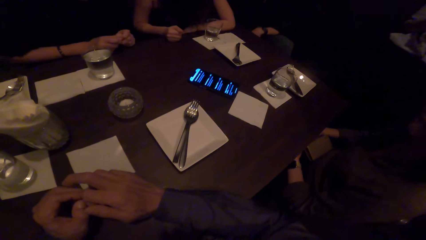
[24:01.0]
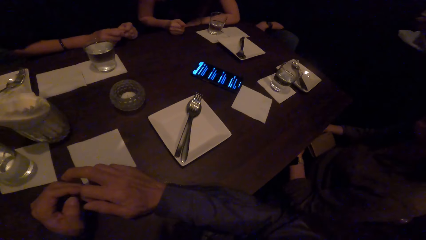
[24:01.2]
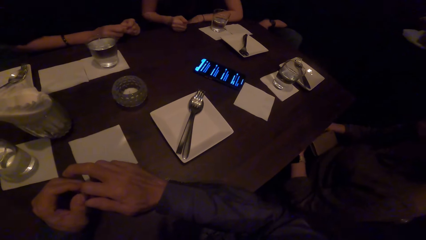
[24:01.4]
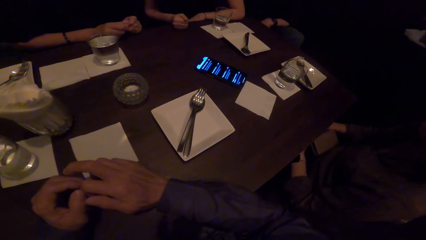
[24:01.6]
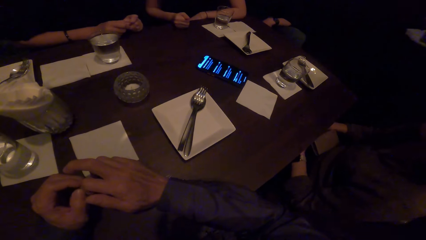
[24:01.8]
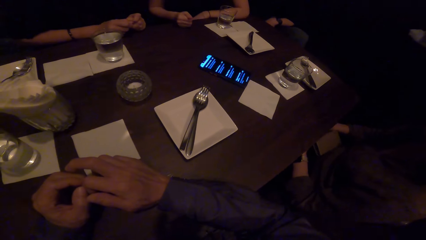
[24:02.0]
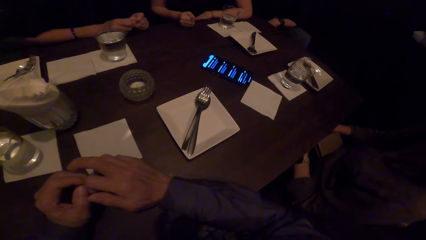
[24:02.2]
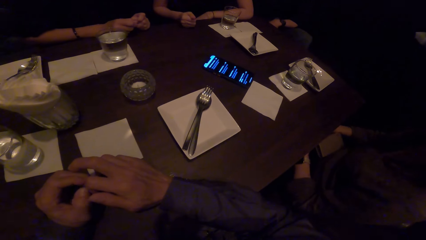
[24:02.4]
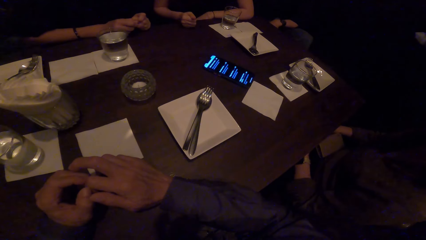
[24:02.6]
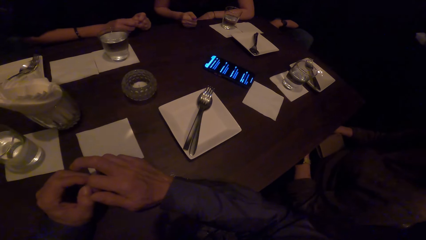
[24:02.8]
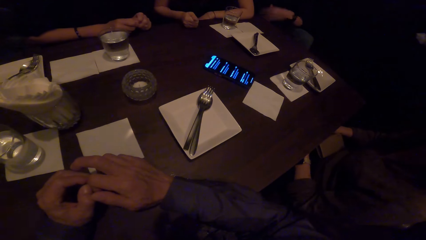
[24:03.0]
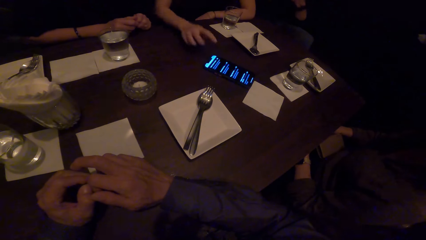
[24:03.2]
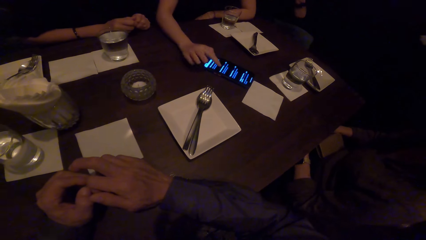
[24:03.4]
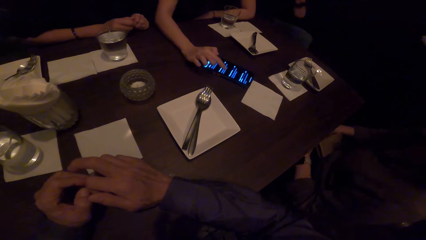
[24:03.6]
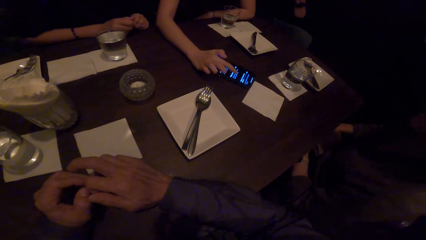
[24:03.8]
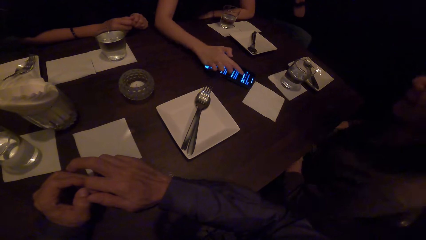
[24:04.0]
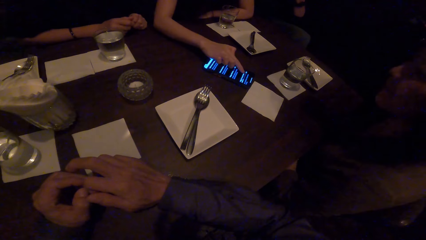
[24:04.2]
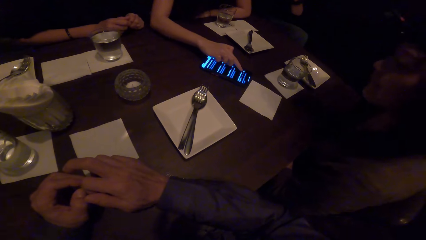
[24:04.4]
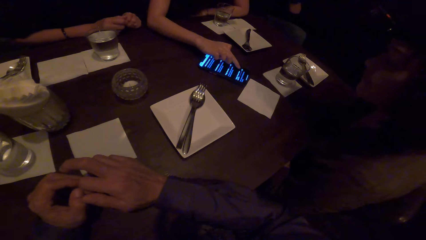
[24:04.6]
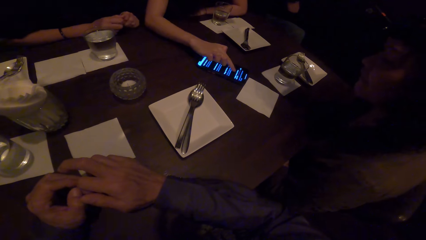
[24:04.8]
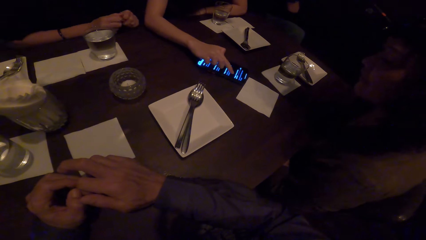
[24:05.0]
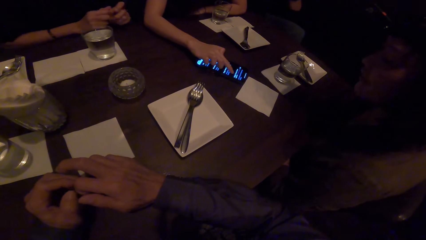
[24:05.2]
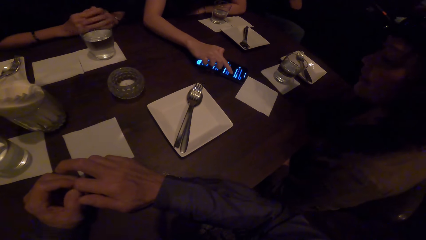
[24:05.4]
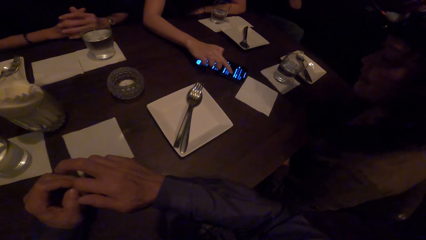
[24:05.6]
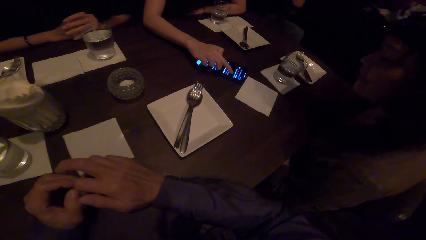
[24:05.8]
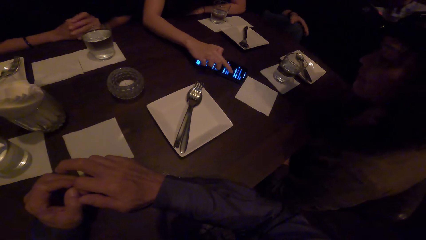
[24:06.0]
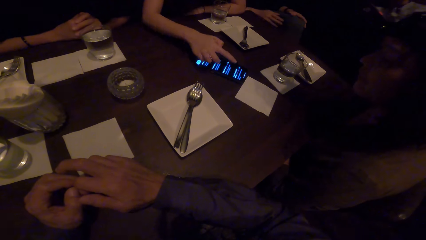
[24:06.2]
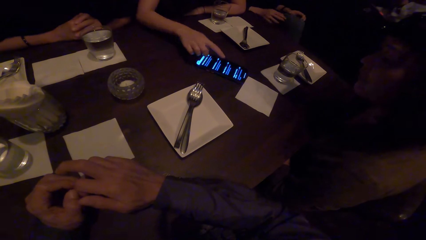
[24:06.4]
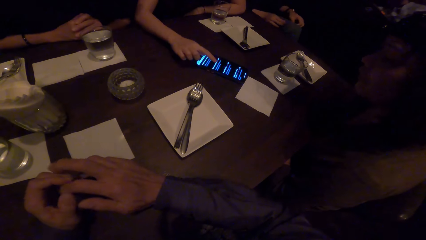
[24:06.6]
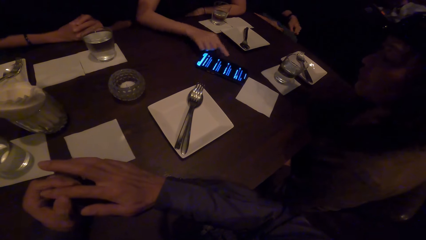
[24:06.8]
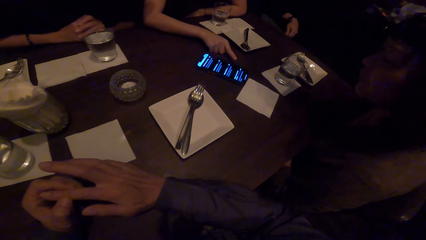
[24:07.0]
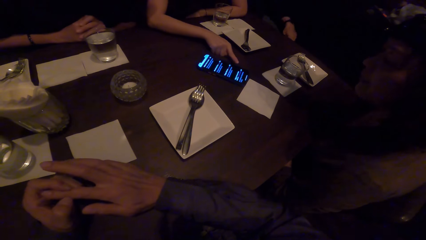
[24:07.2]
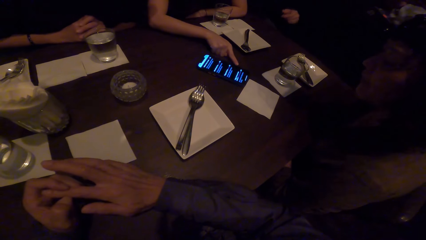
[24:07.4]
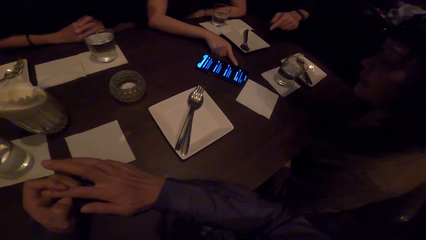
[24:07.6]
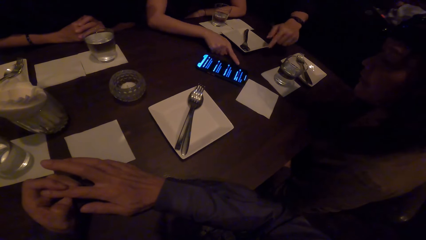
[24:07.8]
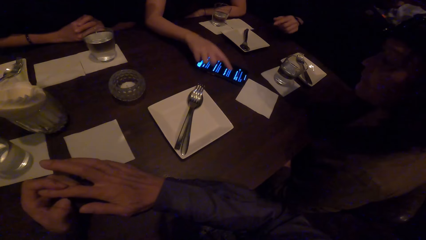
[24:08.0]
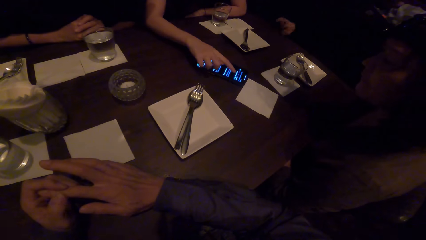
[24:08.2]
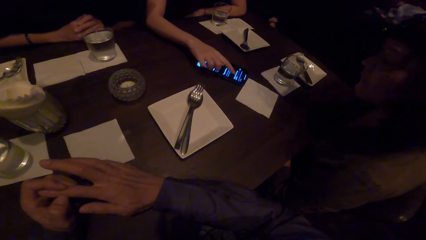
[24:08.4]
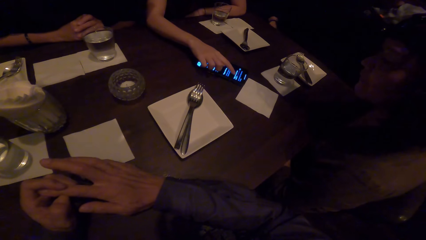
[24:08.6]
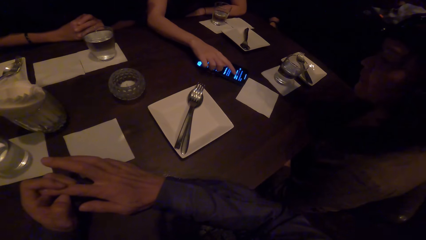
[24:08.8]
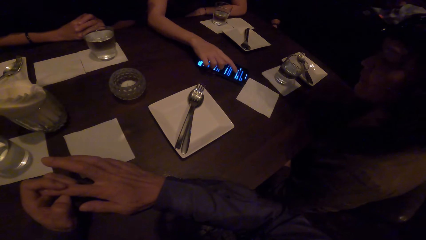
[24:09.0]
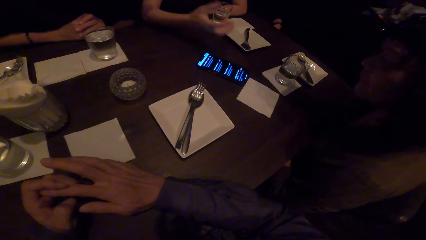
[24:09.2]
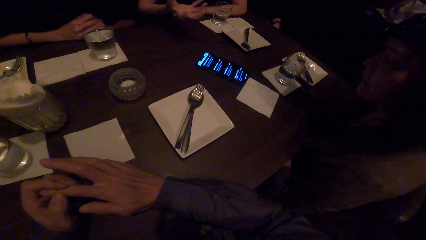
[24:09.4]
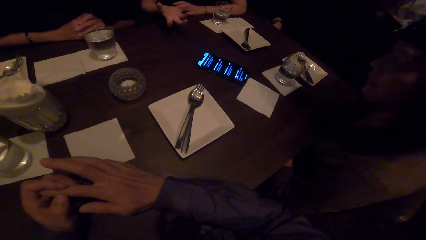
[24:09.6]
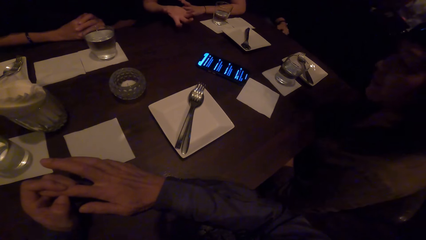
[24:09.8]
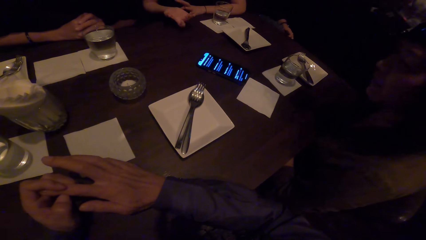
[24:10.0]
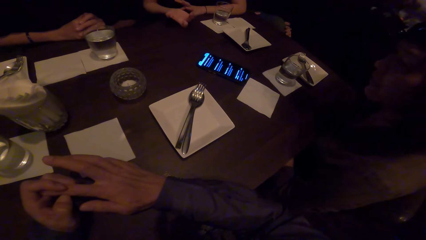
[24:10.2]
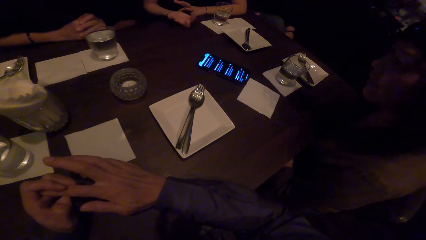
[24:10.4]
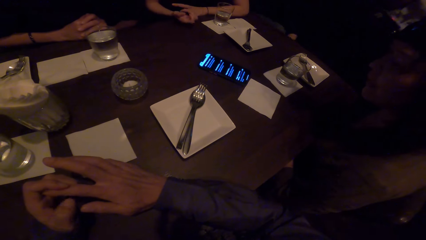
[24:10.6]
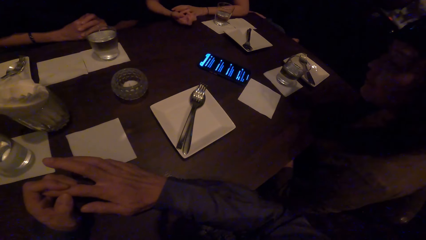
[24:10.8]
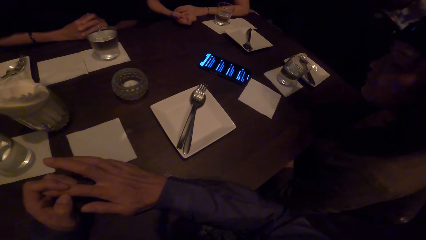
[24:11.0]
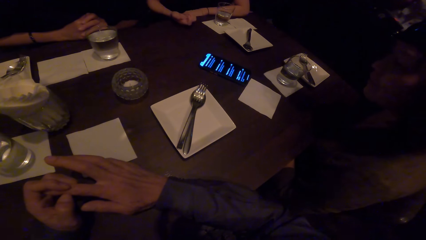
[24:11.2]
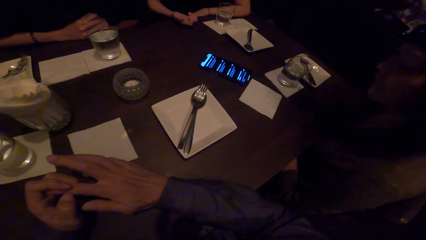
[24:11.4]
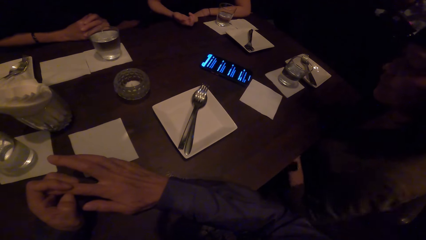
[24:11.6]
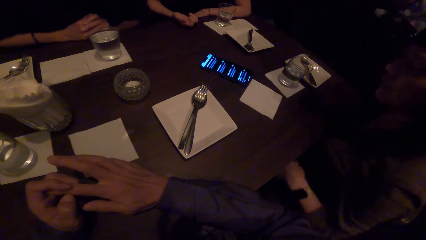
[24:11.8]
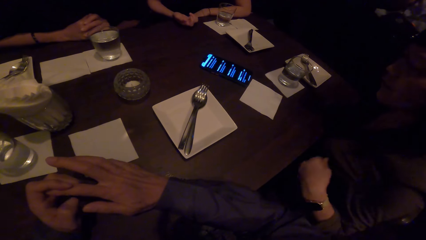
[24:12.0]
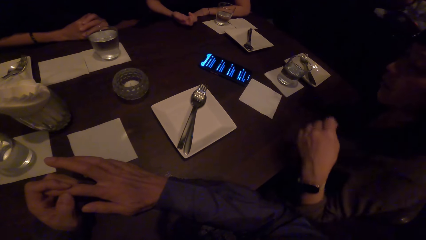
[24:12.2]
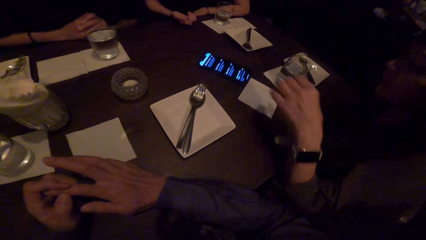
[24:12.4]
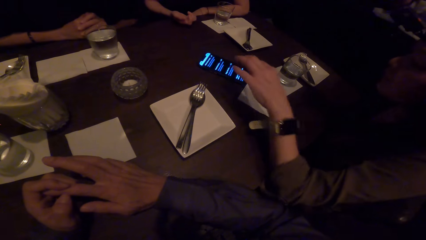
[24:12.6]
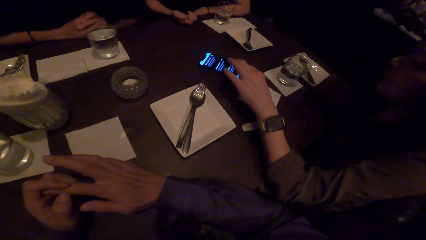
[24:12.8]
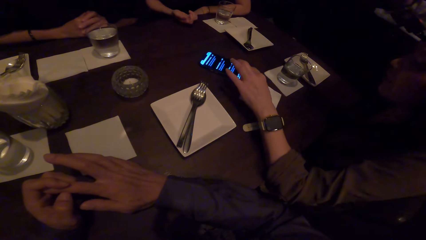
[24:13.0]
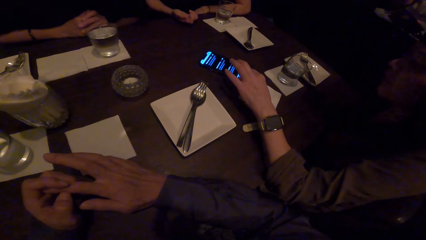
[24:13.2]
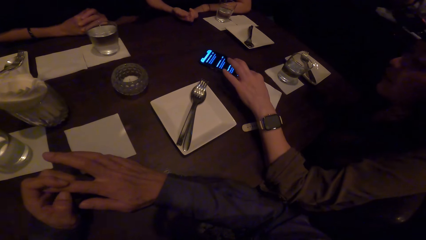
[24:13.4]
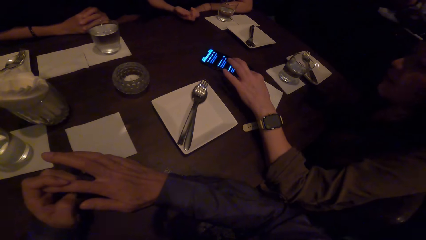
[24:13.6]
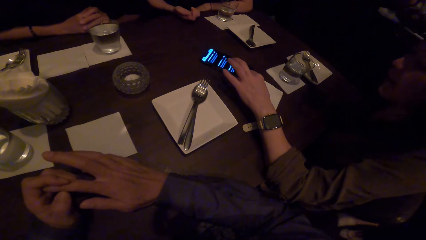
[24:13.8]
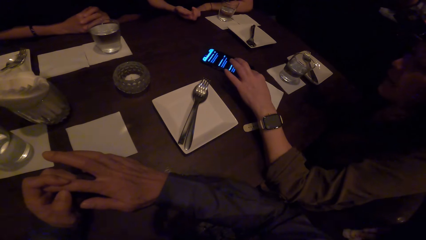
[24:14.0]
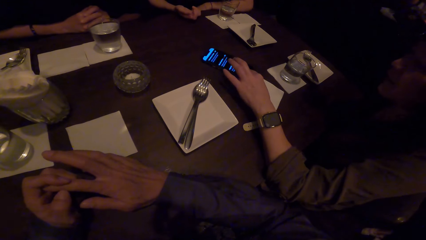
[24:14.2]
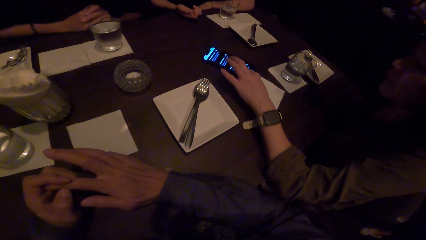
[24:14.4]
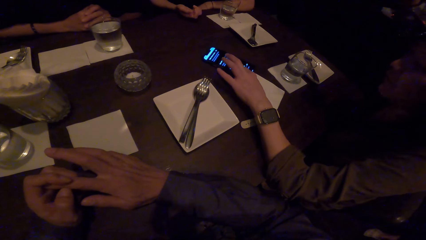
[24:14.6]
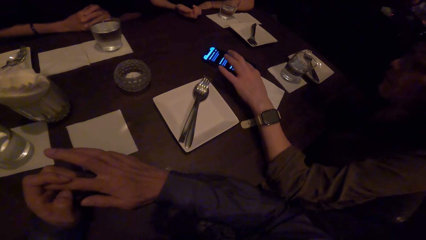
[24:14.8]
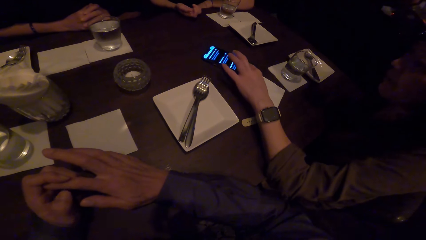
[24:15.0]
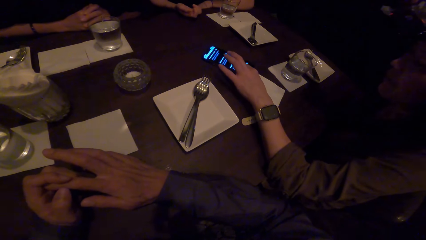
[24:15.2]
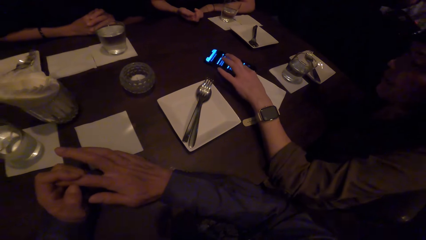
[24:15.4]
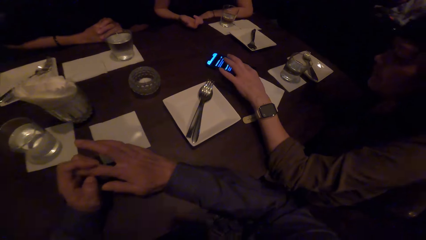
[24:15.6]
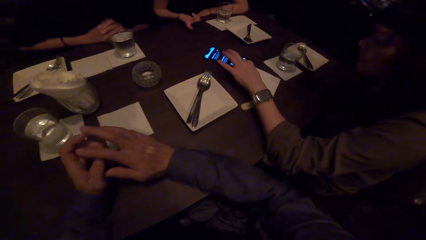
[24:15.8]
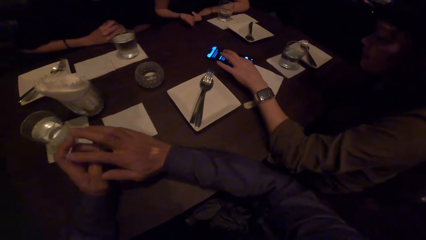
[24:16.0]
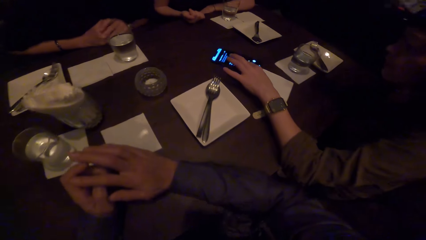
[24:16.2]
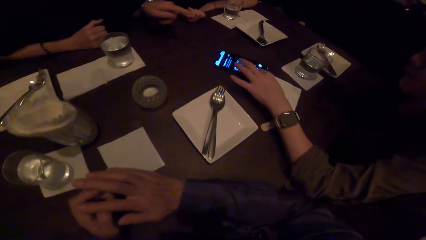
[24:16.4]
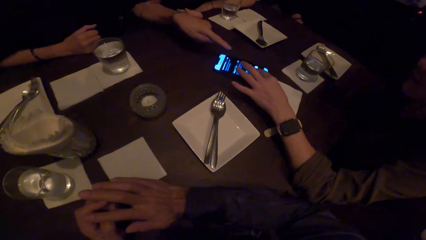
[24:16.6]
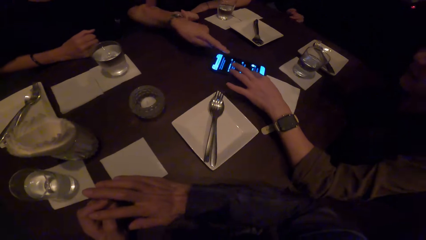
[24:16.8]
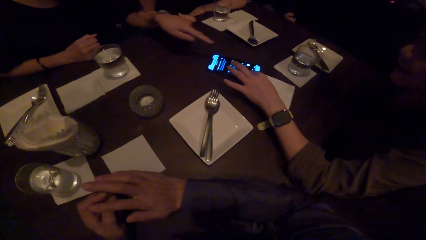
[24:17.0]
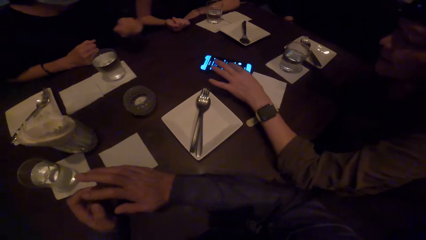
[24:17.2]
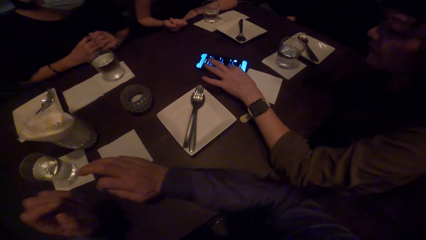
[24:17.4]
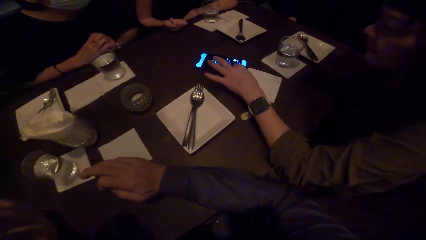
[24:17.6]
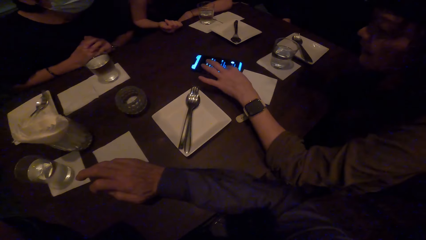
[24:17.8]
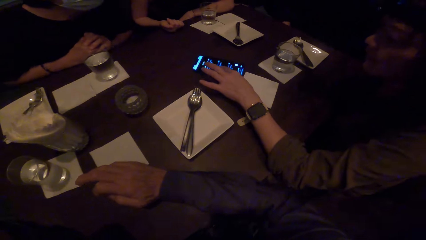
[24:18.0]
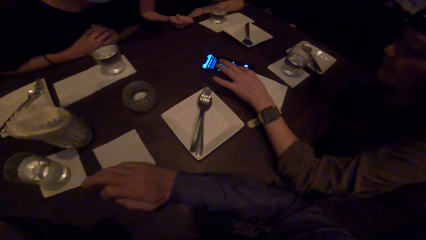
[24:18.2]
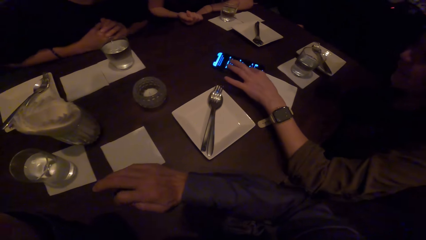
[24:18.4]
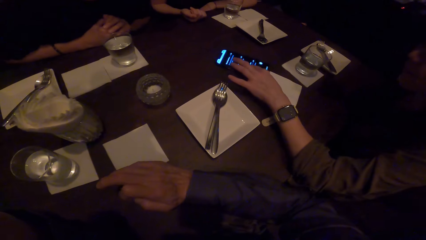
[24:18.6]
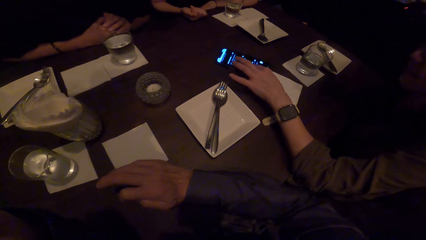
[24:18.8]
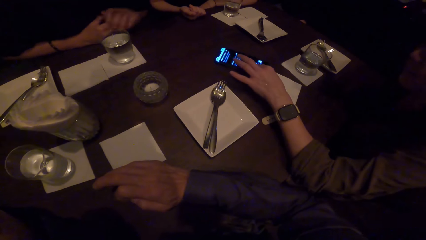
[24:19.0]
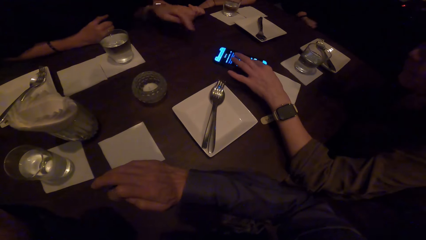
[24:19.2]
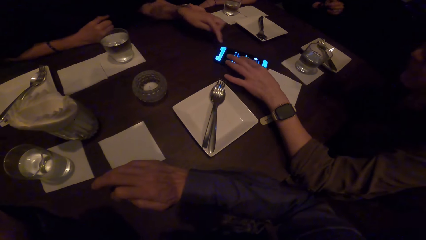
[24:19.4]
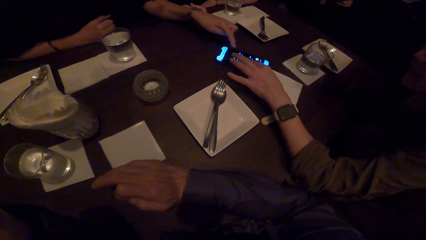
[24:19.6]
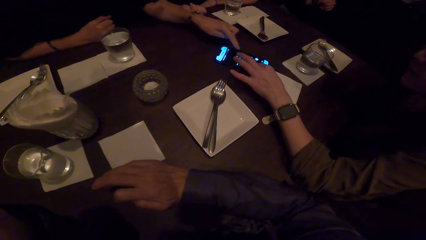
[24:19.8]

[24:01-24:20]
A lady operates the phone on the table. Another lady stares at the phone on the table. The camera wearer stares at the phone on the table. A man points the phone on the table. The first lady gestures and converses. The second lady operates the phone on the table. A third lady points the phone on the table. The third lady operates the phone. The second lady operates the phone on the table. The camera wearer moves their fingers with their hand.
